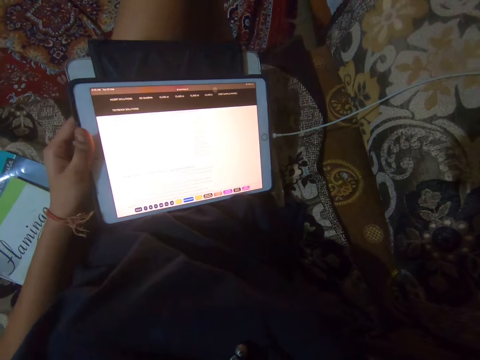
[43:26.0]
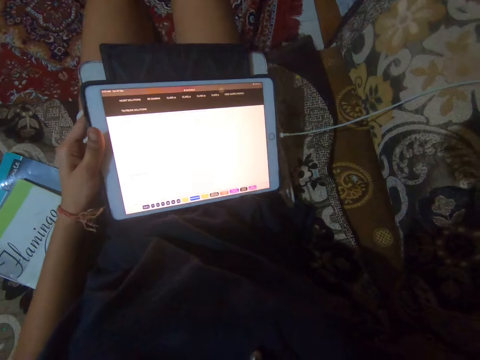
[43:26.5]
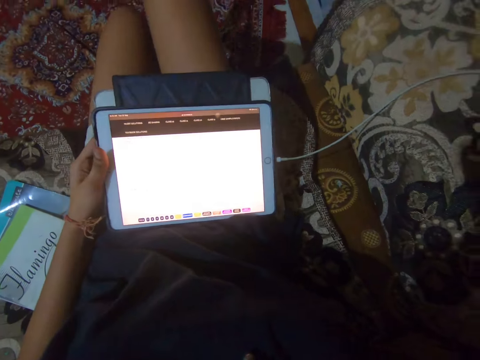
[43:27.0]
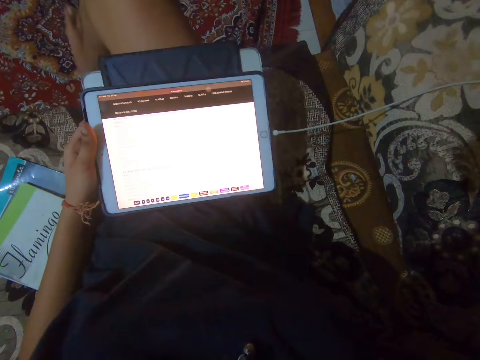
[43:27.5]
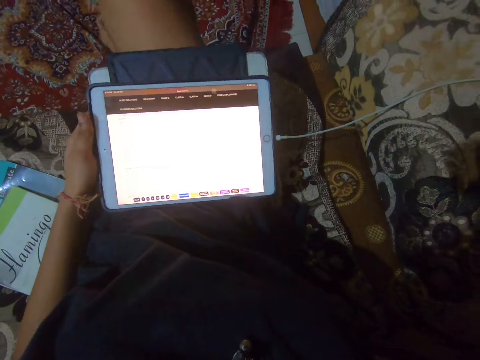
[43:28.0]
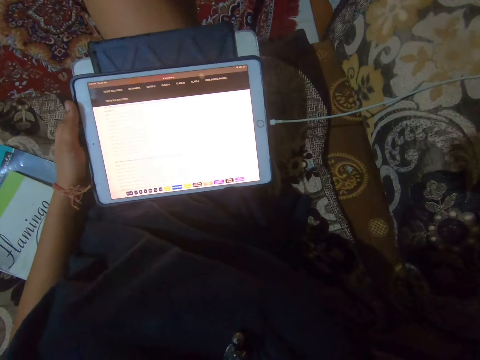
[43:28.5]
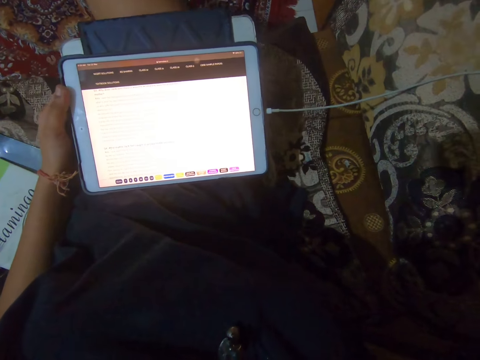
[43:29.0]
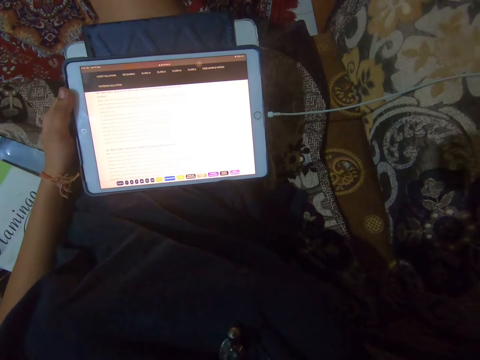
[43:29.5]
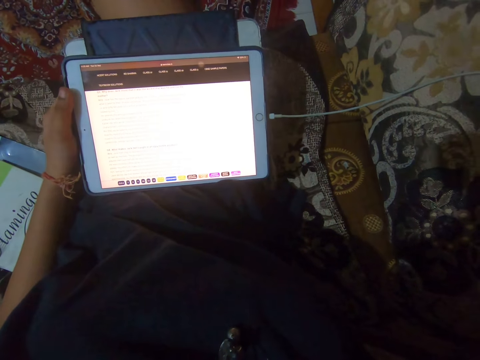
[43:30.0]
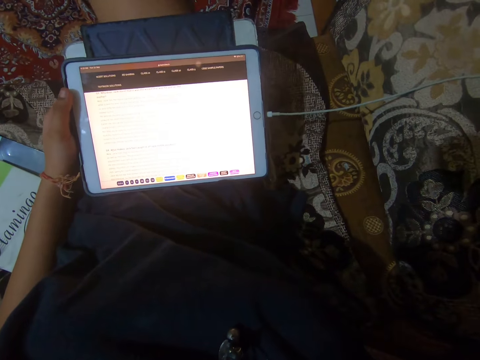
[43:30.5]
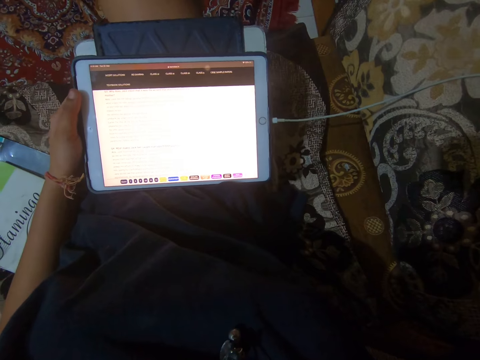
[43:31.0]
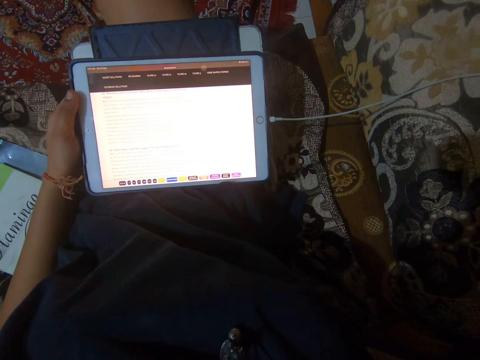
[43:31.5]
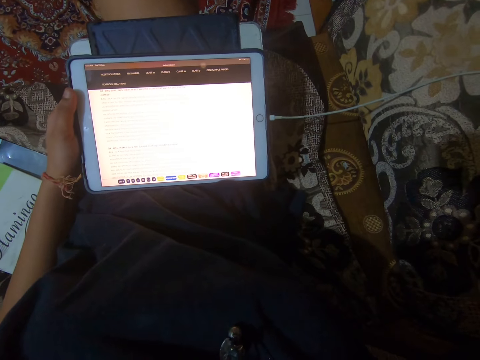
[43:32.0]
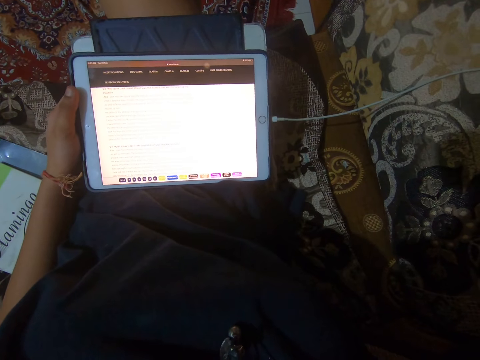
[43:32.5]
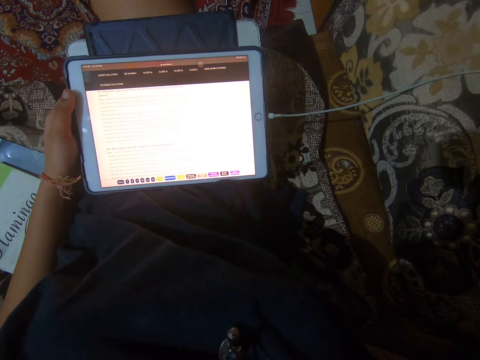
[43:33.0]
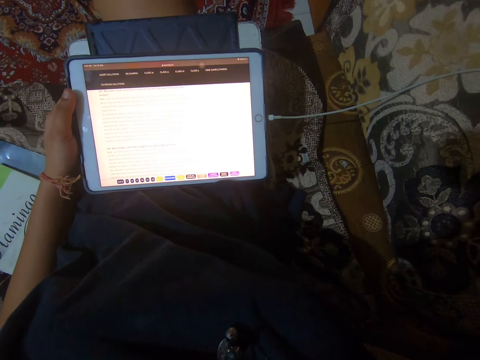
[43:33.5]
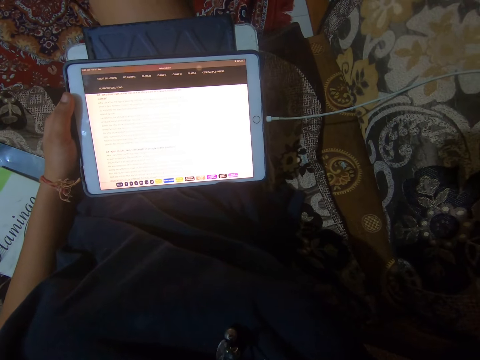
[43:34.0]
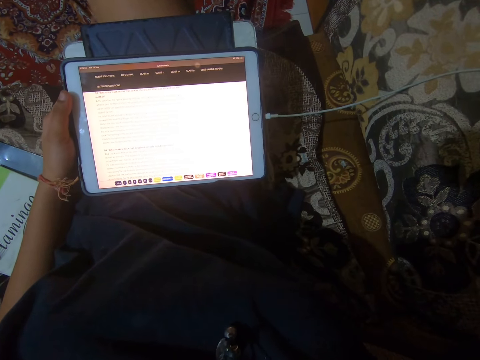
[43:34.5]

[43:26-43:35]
The camera wearer crosses her legs. She puts the leg on top of the other. She looks at the tablet.

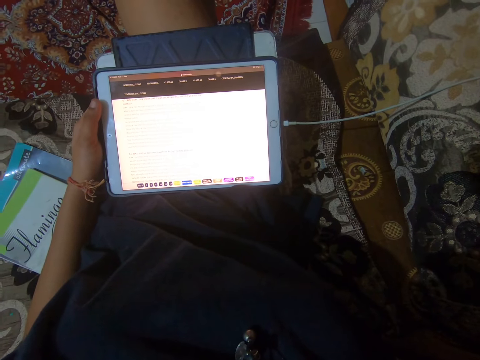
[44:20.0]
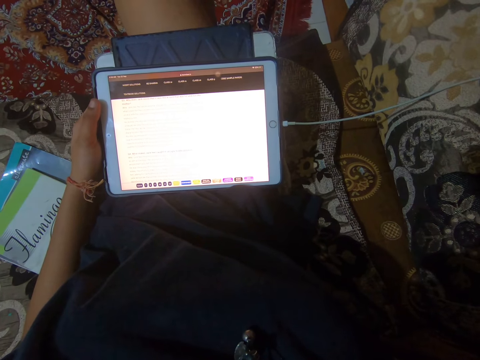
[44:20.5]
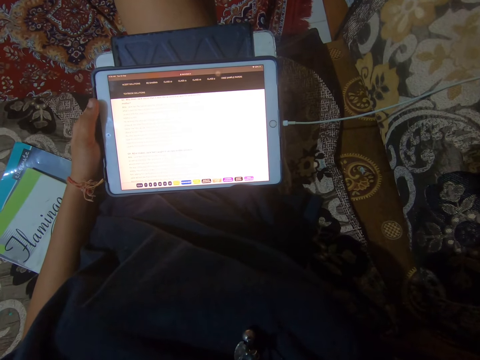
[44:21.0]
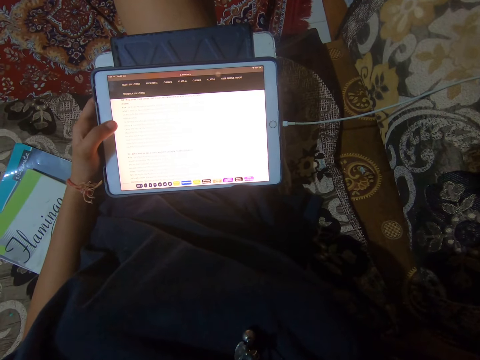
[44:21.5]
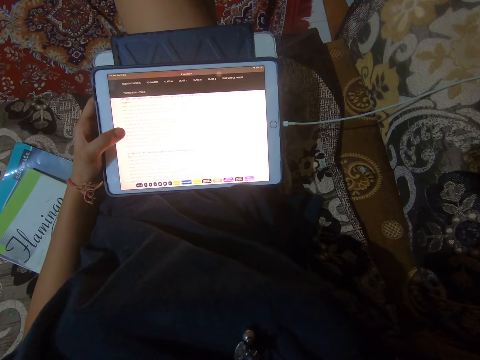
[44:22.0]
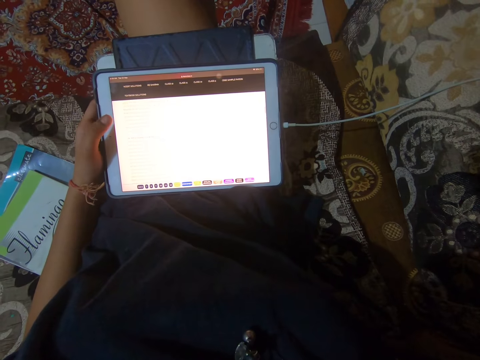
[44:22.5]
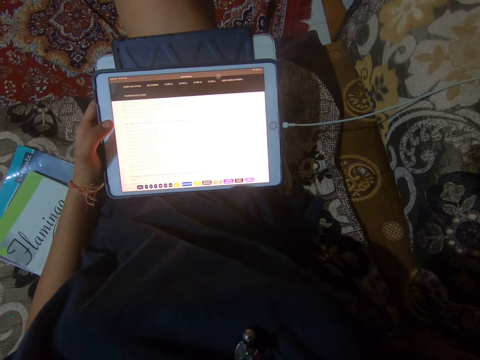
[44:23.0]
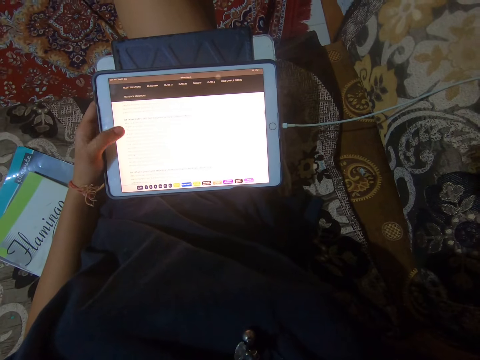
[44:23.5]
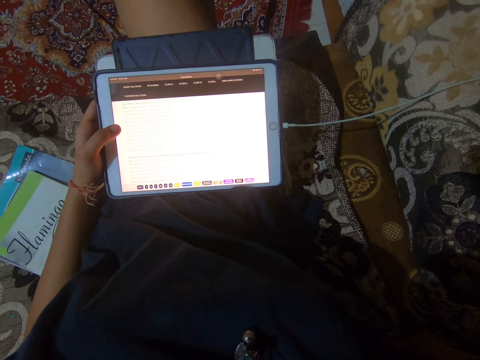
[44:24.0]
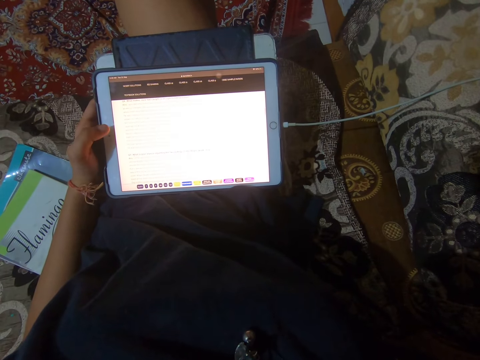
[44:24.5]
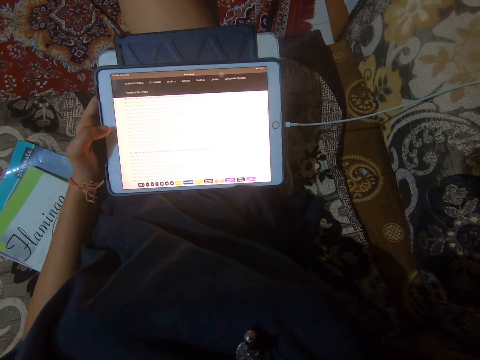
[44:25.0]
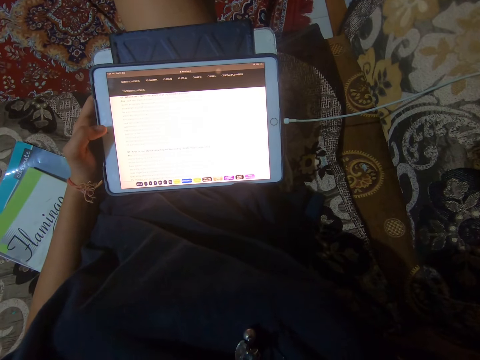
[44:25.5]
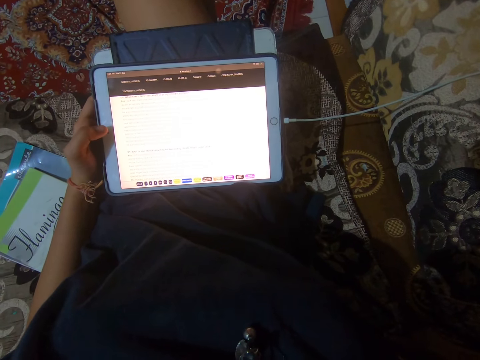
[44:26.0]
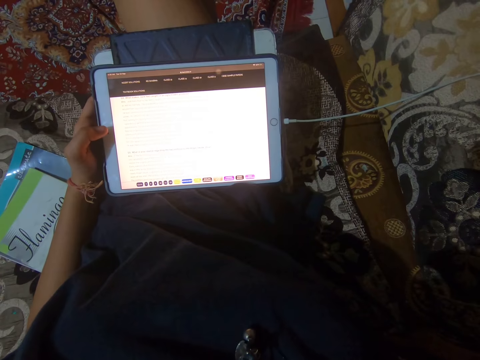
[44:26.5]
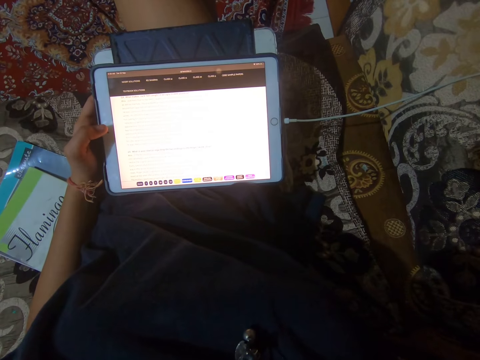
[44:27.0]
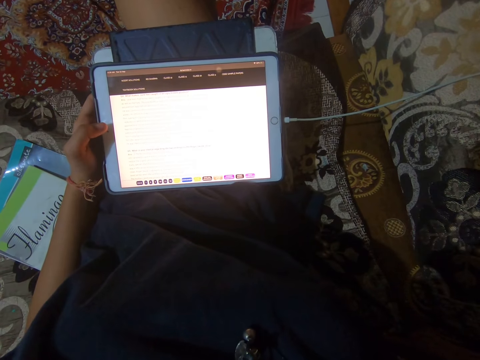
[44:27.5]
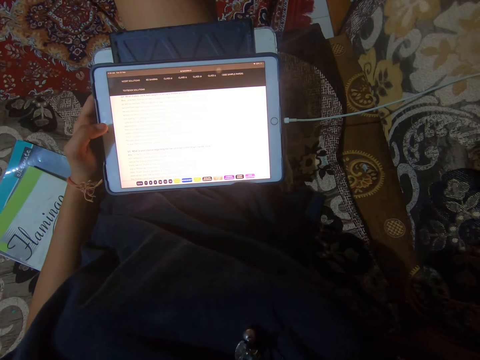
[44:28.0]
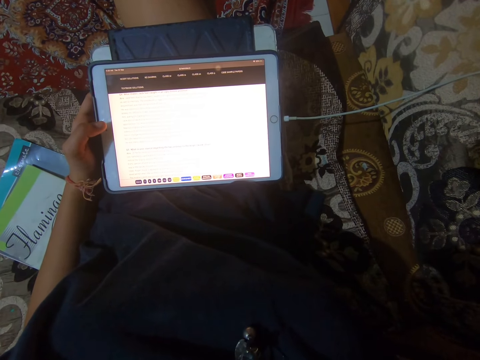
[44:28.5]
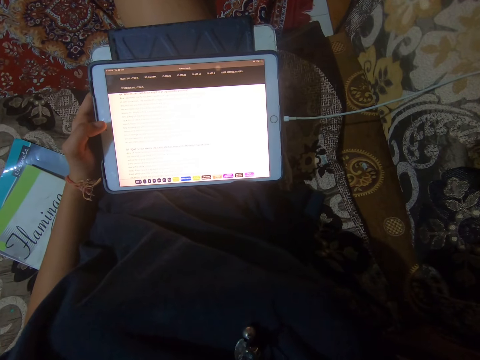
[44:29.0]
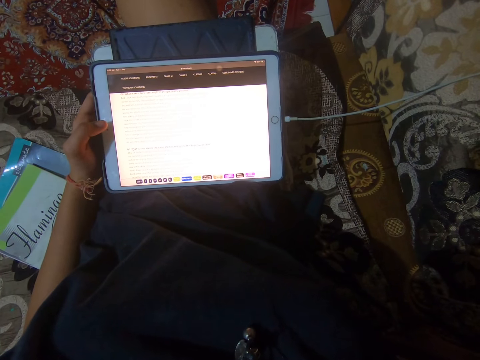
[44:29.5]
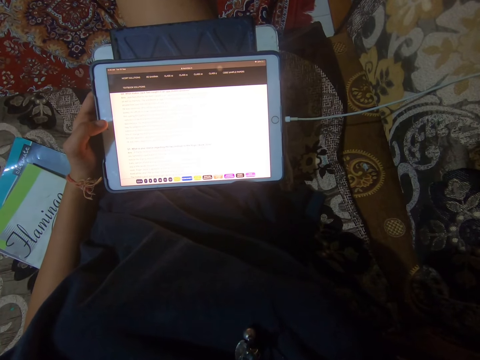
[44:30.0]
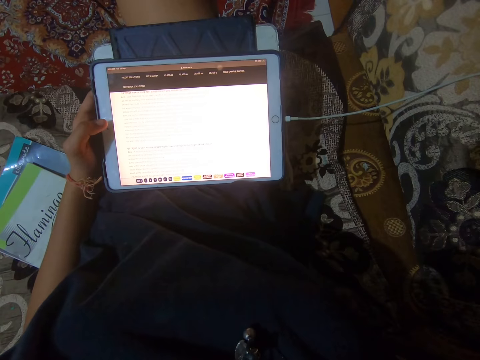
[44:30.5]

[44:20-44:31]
The camera wearer scrolls through the iPad with her left thumb. She dials the tablet and looks at the tablet.

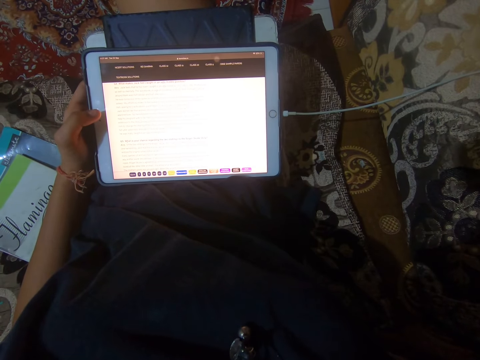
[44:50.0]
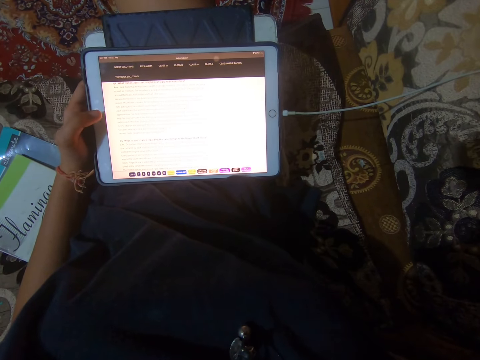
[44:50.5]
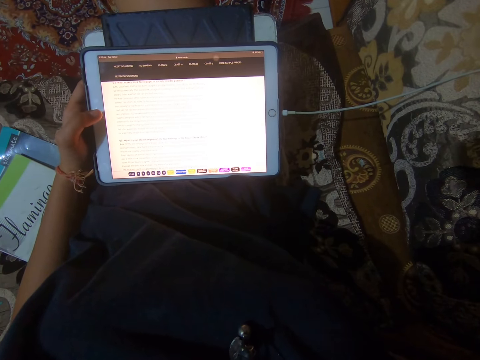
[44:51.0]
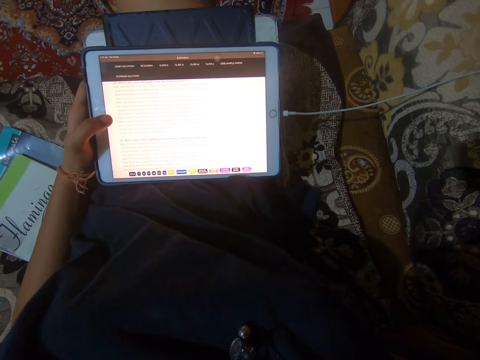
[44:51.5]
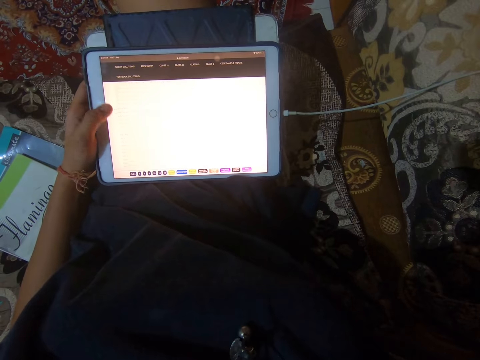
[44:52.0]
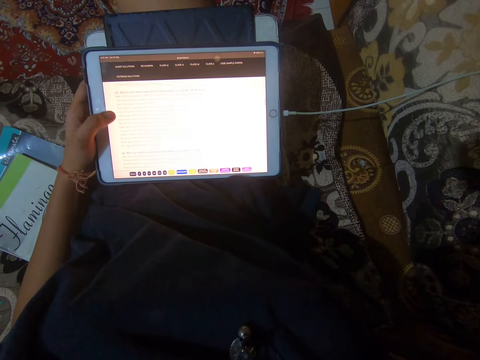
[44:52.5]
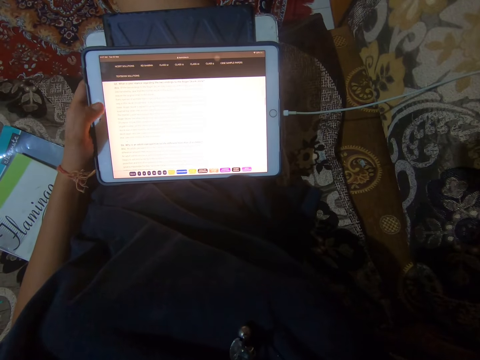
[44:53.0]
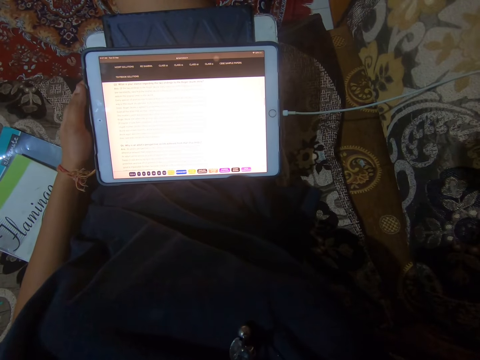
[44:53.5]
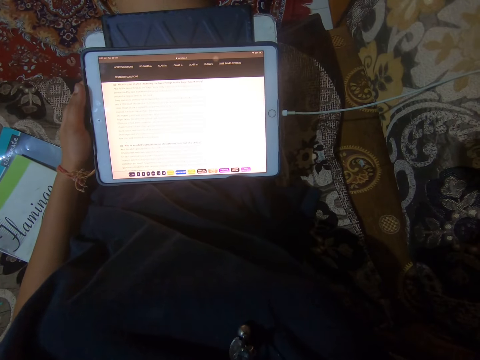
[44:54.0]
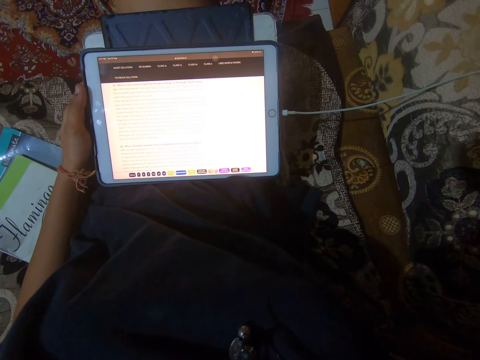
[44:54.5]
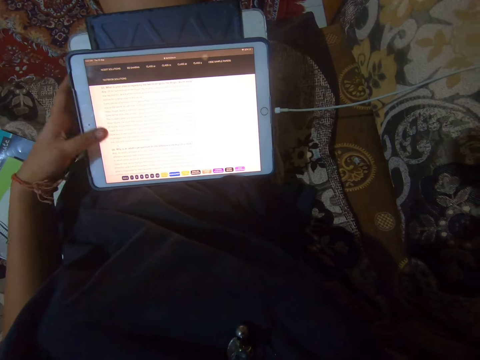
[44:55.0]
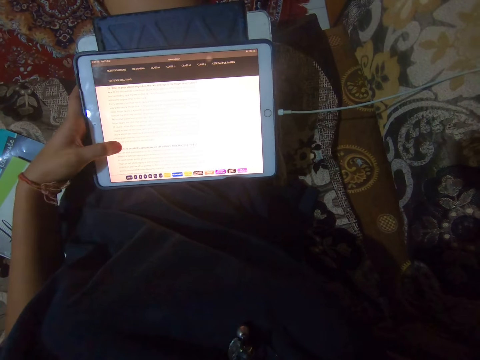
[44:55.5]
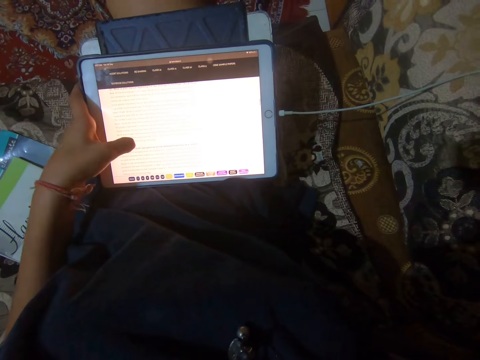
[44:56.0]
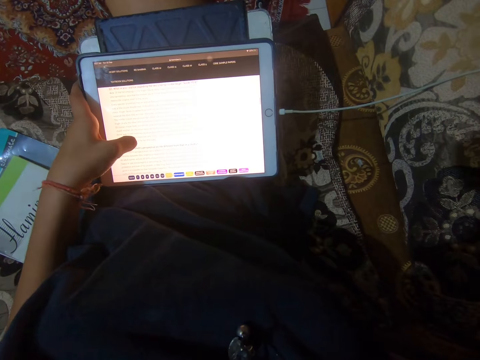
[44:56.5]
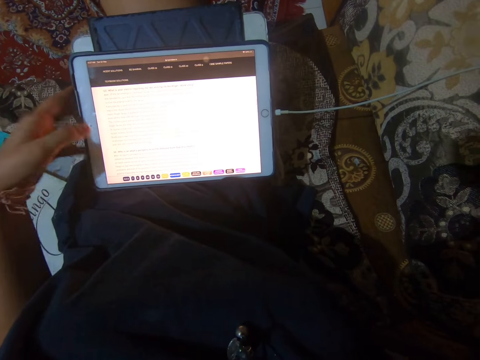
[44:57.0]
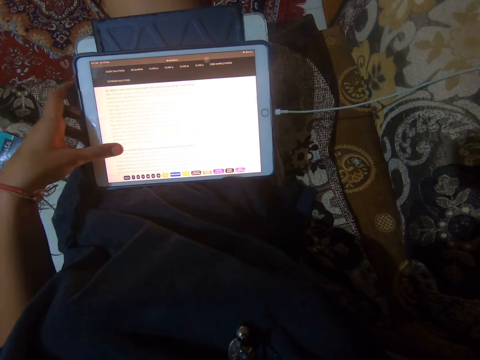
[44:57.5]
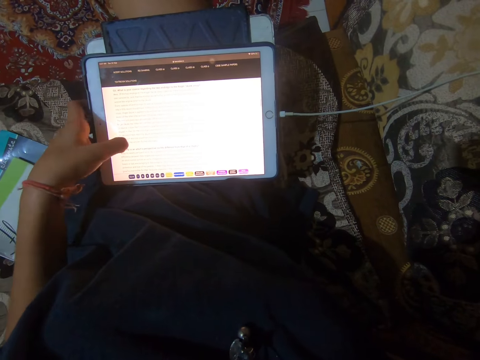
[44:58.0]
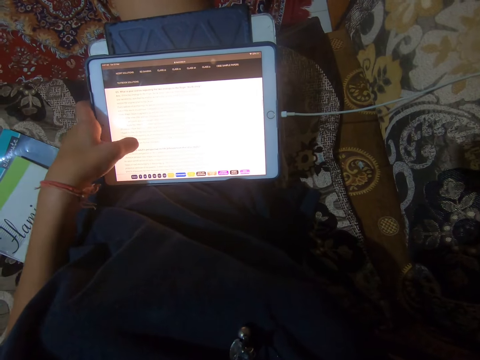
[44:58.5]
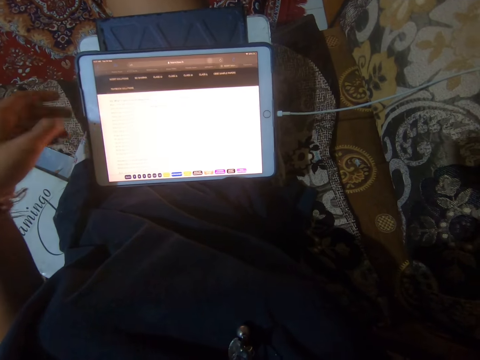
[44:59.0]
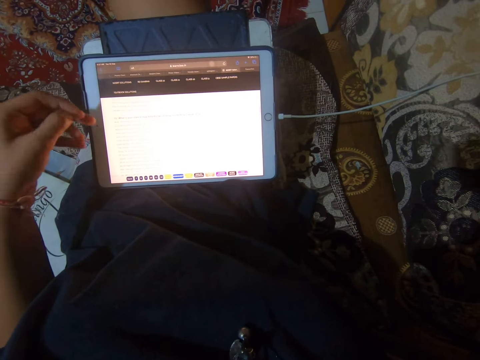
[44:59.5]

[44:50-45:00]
The camera wearer scrolls through the iPad with her left thumb. She dials the tablet. She looks at the tablet. She scrapes dirt off the iPad screen with her left thumb. She dials the tablet.
